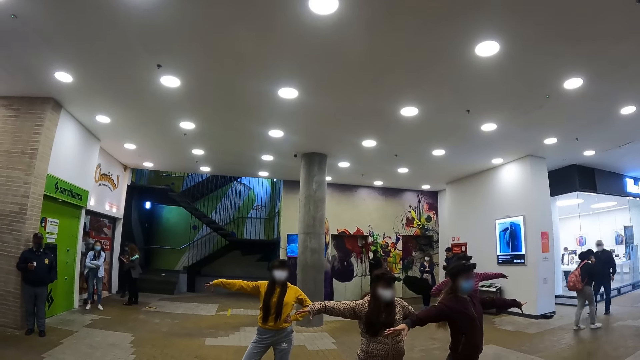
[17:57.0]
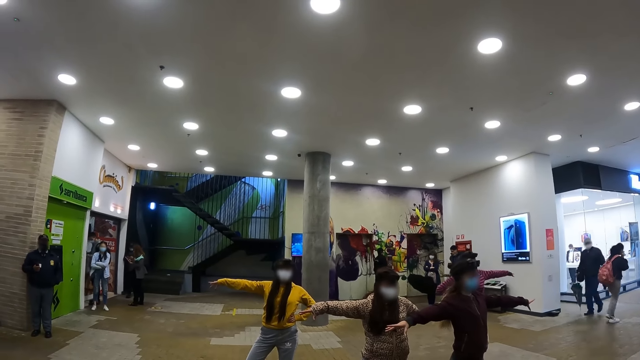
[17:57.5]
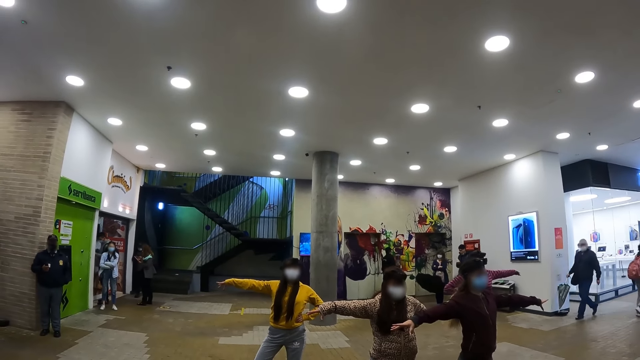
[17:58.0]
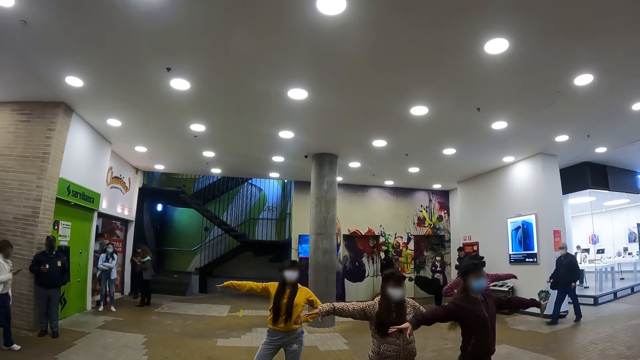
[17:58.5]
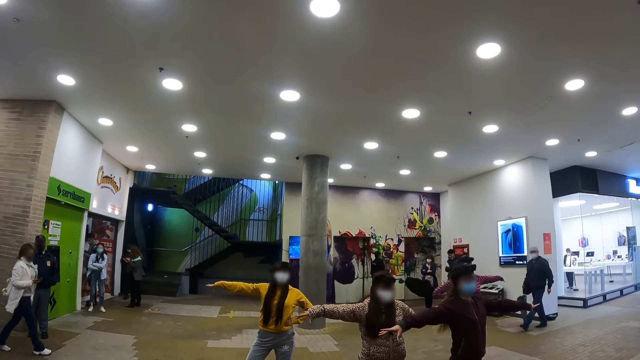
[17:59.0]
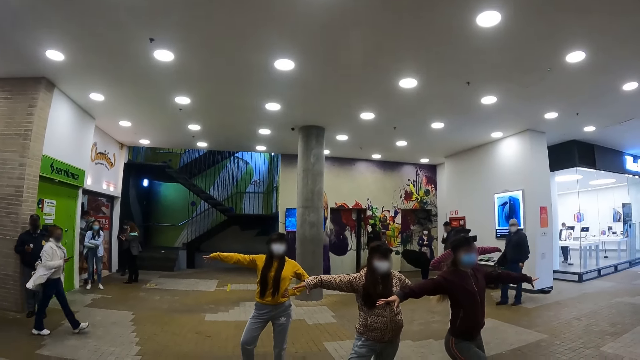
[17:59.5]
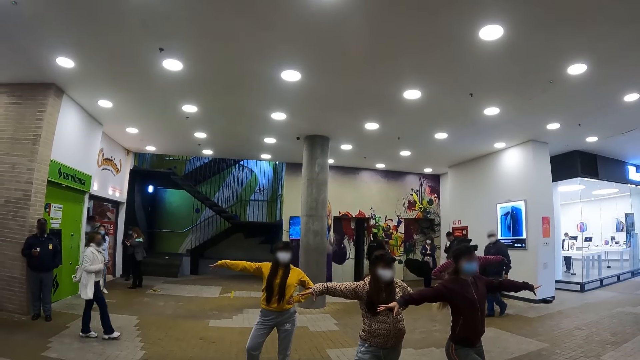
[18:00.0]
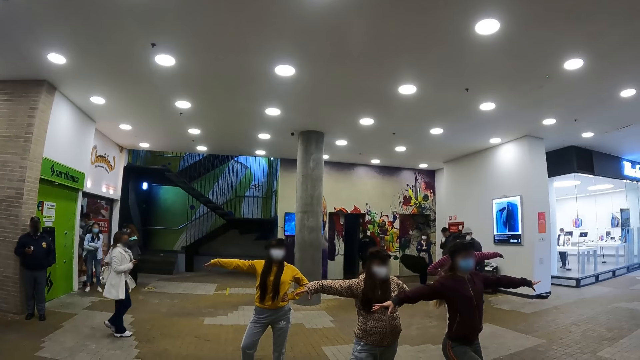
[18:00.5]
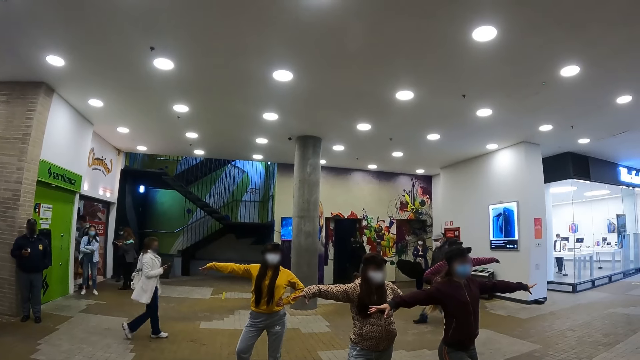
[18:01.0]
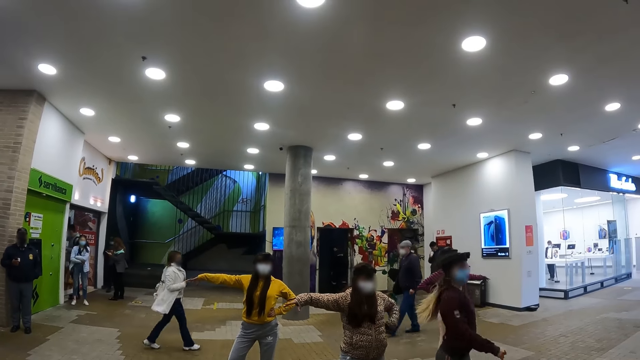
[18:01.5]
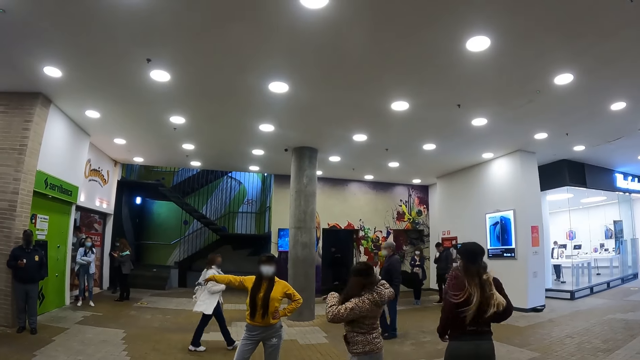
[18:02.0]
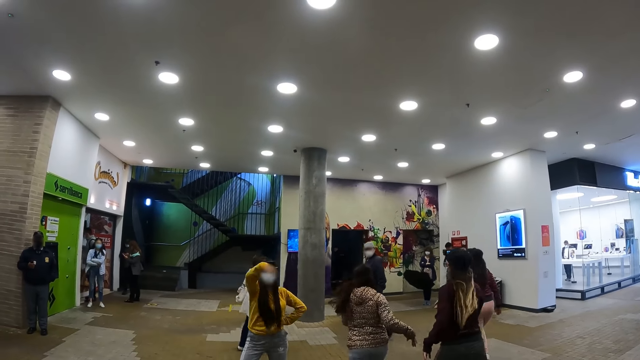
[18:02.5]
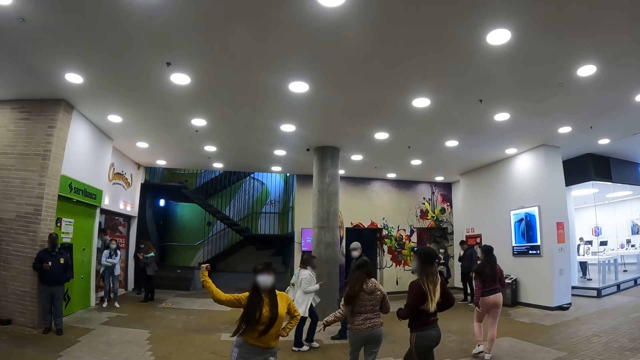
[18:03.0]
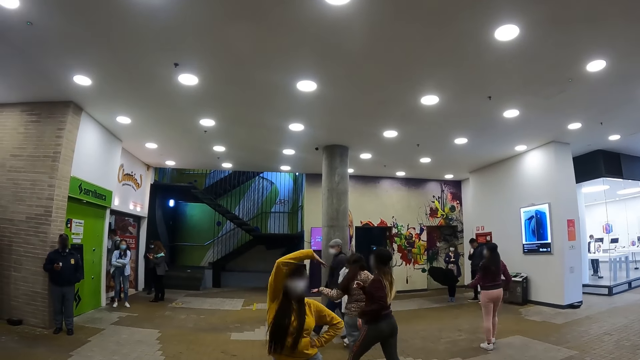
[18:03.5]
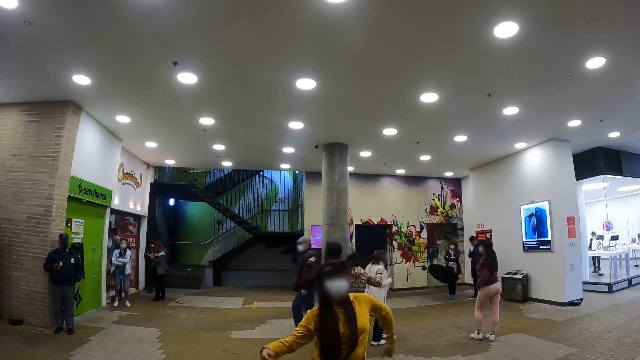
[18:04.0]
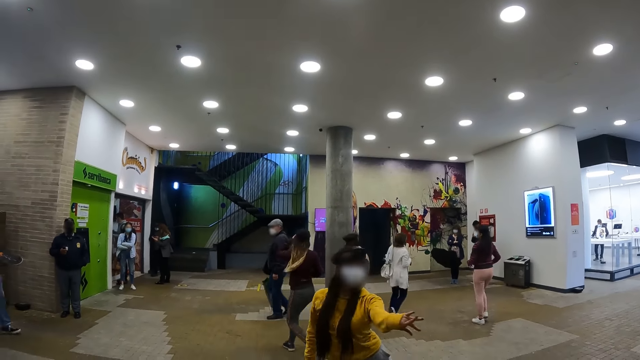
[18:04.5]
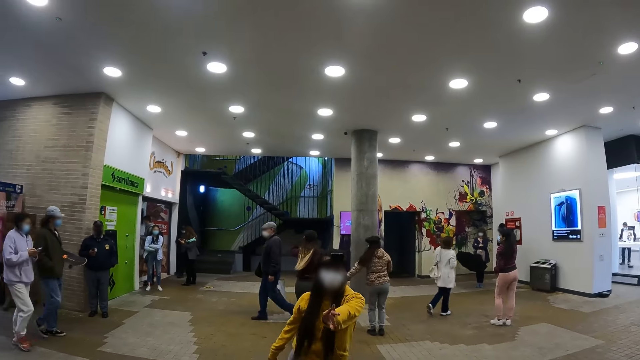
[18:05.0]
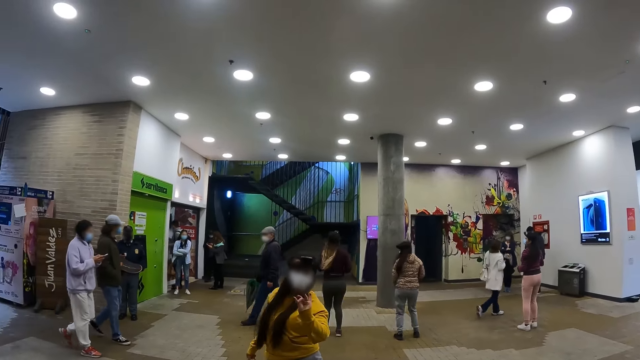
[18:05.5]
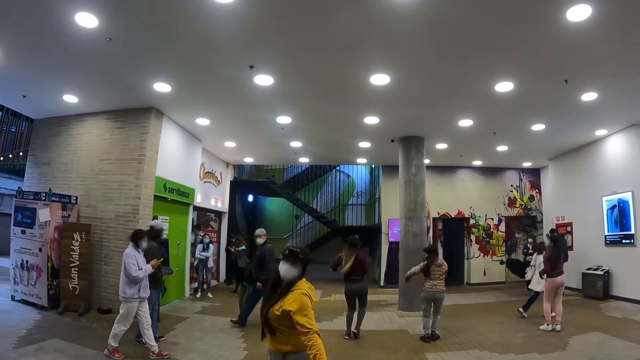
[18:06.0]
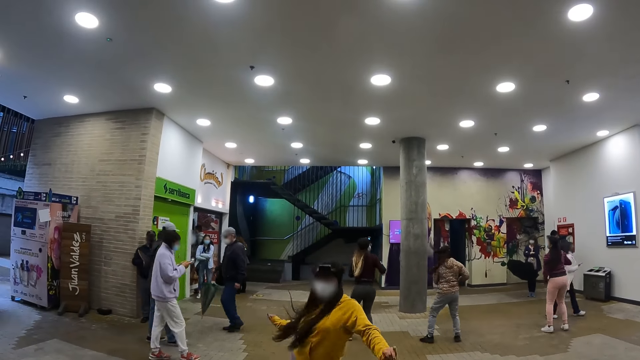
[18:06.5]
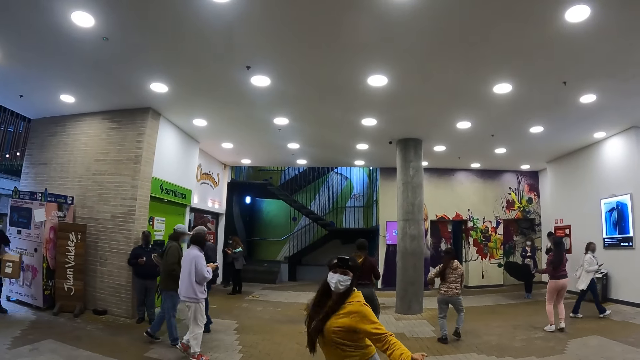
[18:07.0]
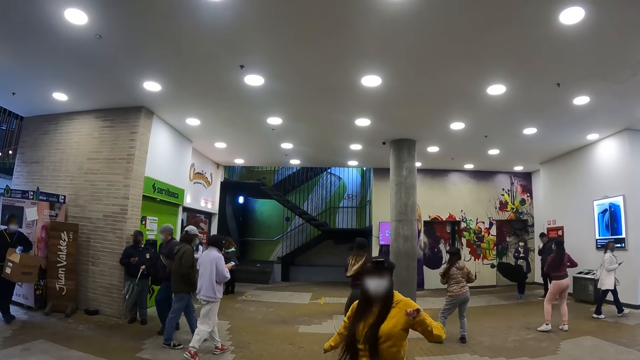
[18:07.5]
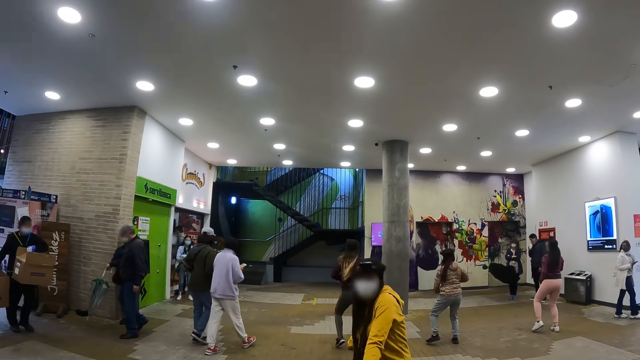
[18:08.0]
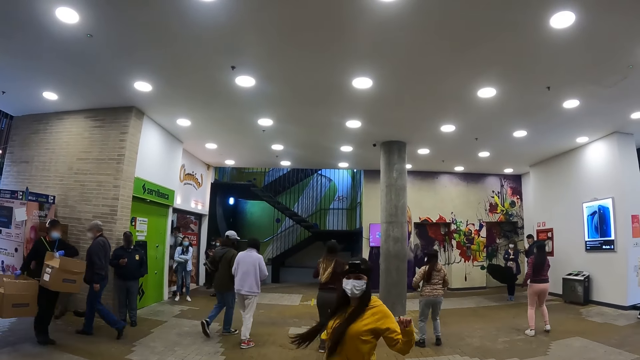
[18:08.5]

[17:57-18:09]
A person dances on the hallway. Another person dances on the hallway.

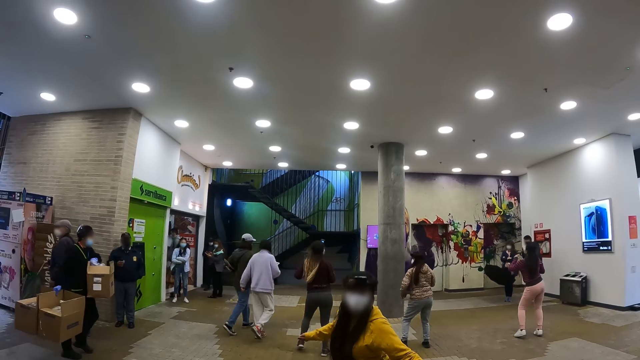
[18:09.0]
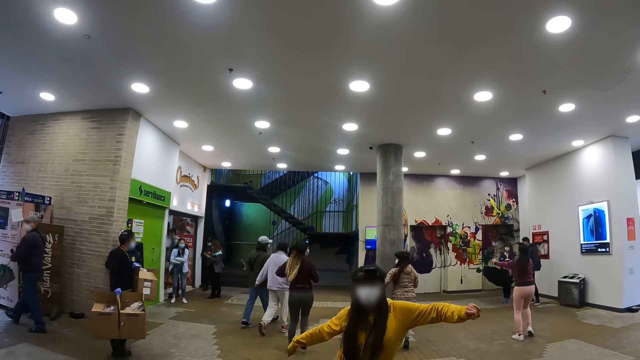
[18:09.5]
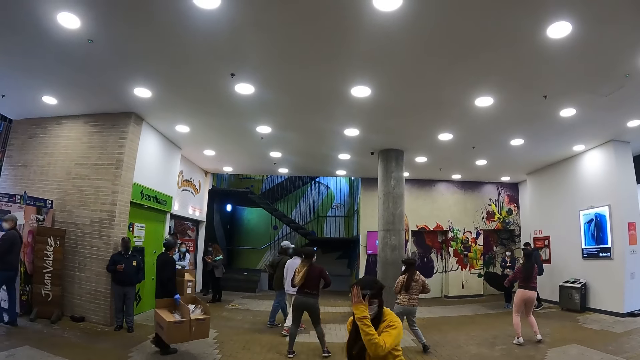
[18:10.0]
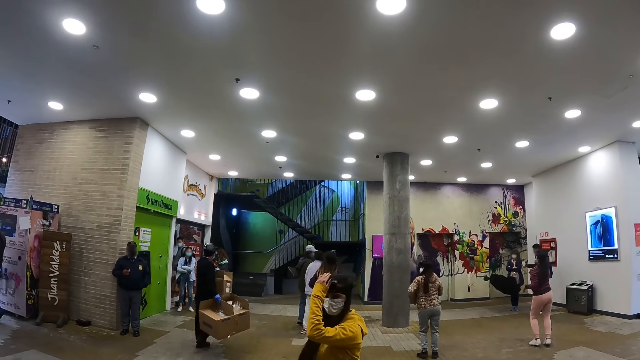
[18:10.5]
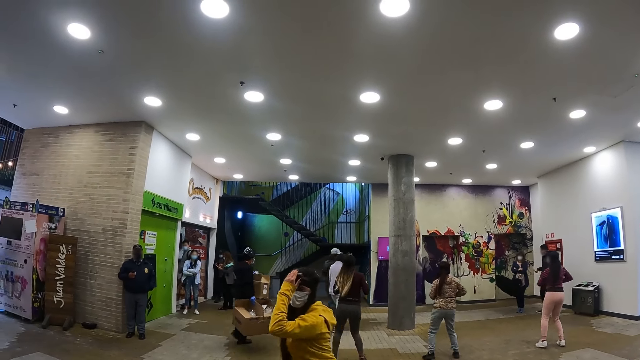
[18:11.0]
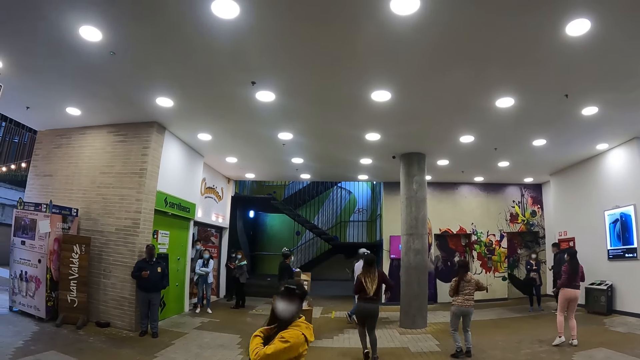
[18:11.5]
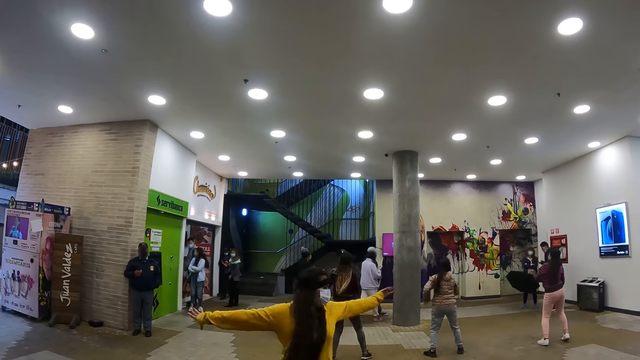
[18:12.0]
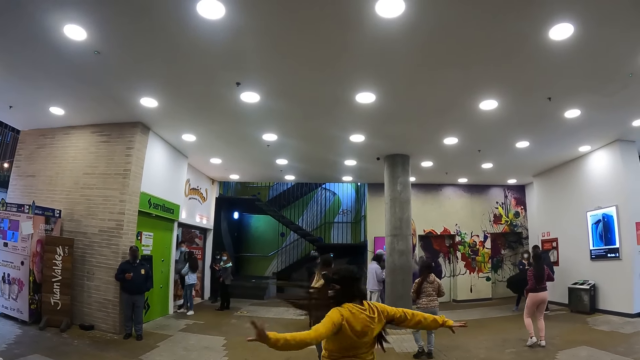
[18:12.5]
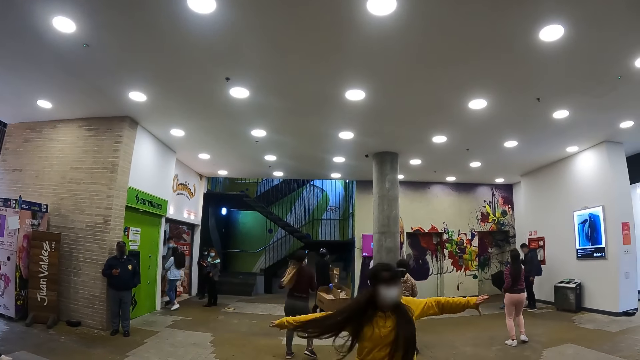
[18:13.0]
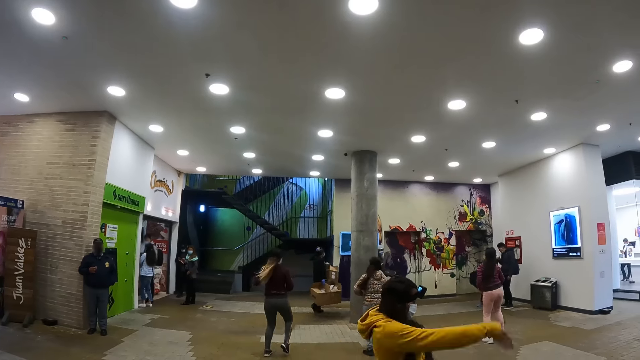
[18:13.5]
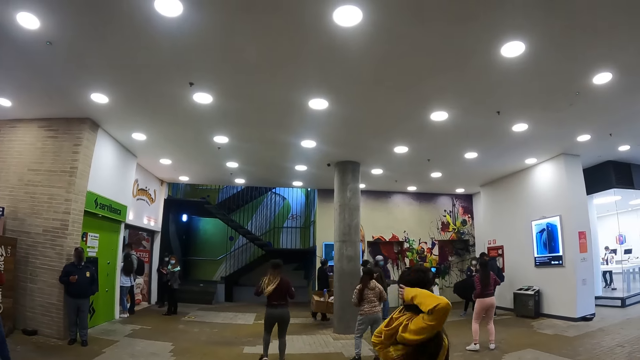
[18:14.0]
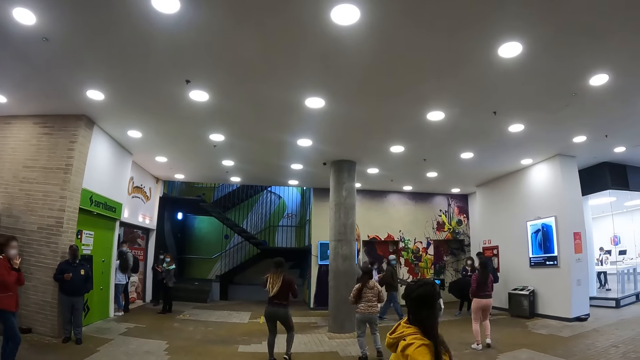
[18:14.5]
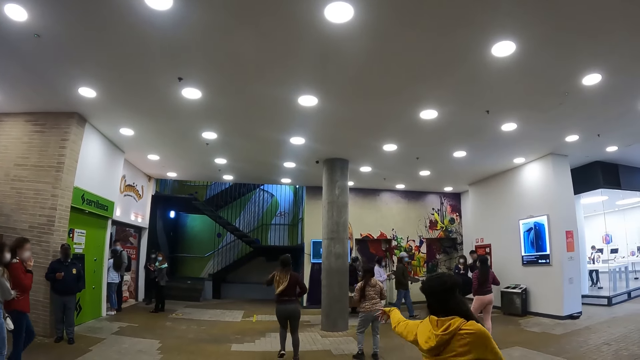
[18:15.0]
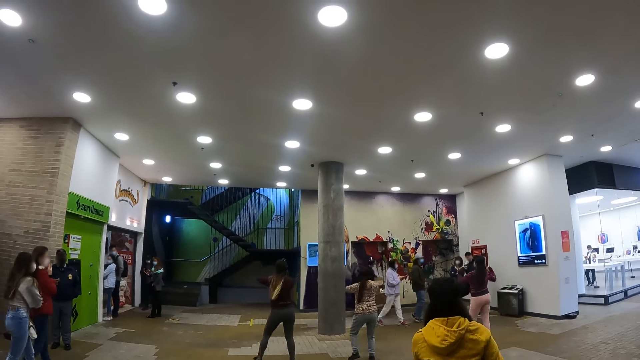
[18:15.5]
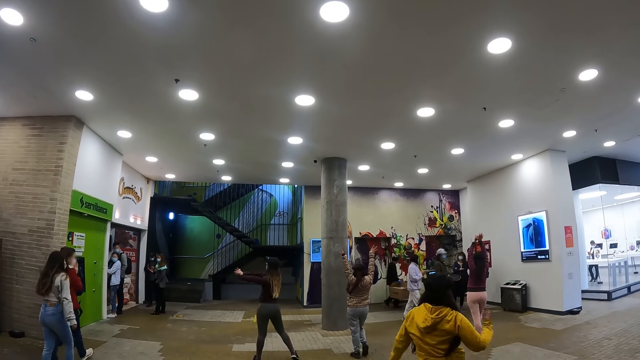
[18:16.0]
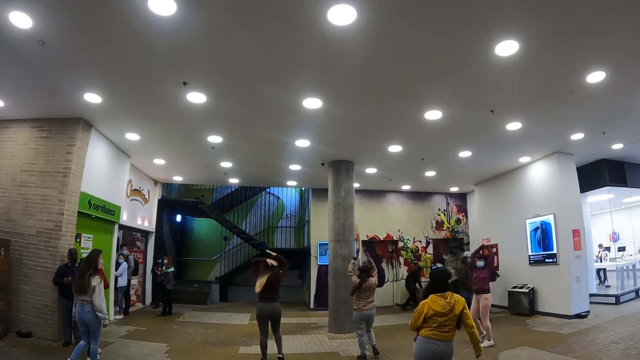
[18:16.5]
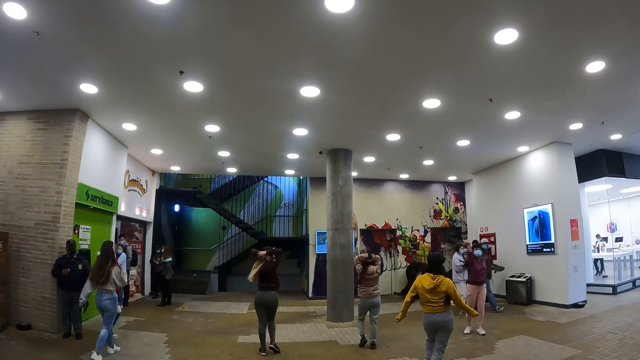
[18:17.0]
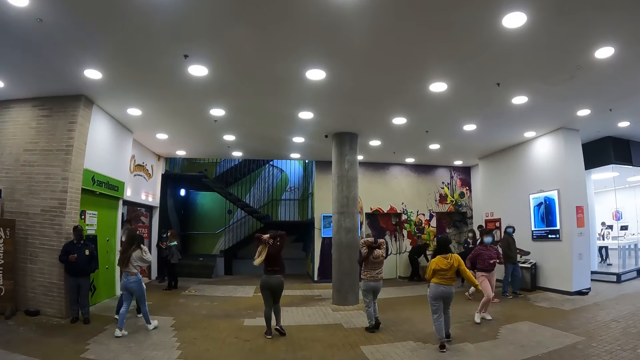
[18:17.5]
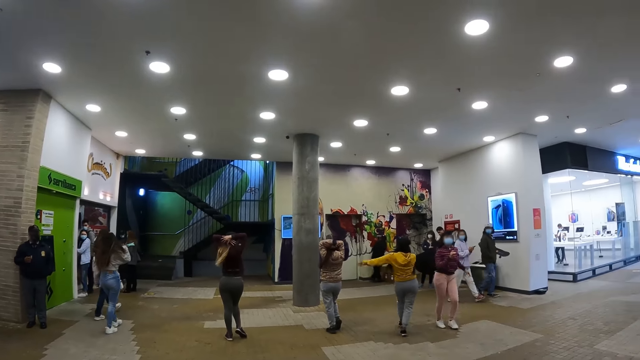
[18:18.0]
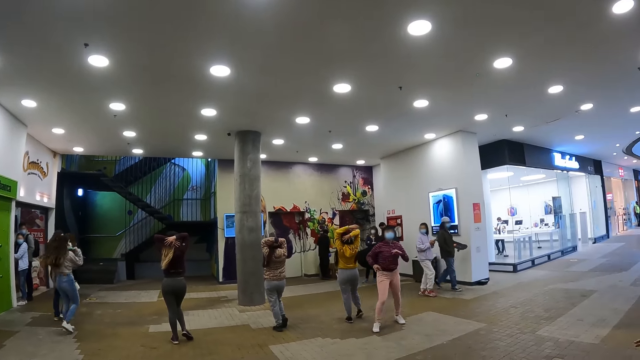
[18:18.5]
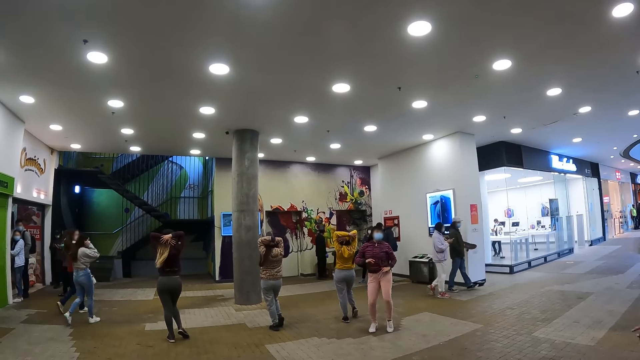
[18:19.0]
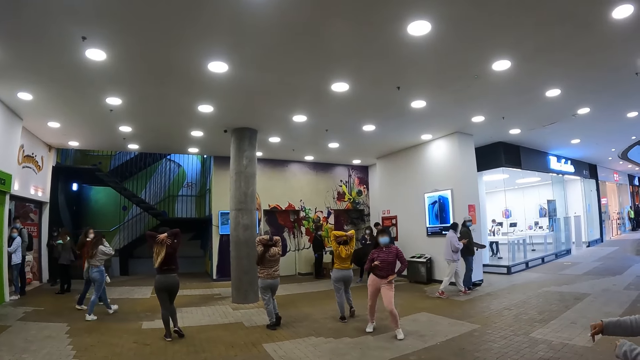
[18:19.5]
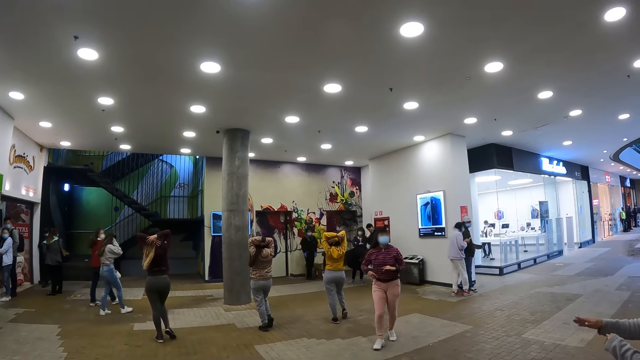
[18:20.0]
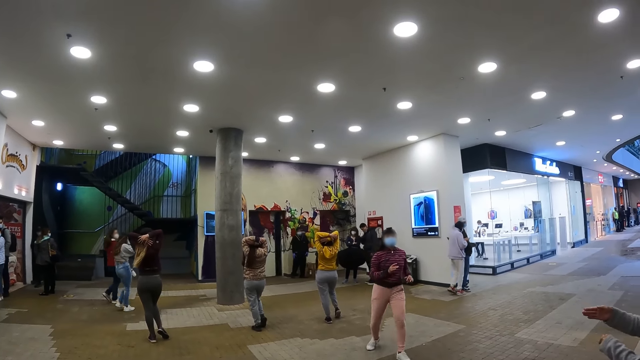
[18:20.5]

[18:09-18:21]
A woman lifts the hands up. Another woman walks to the colleagues. The first woman dances towards the camera wearer.
